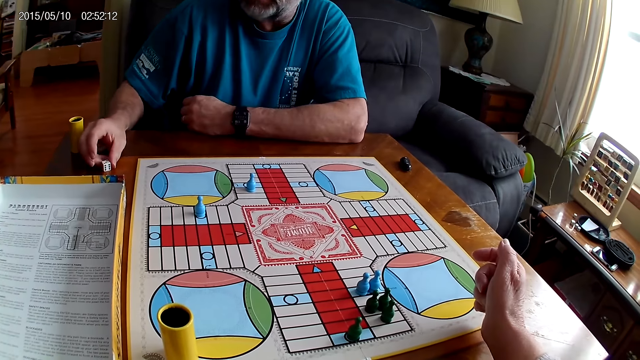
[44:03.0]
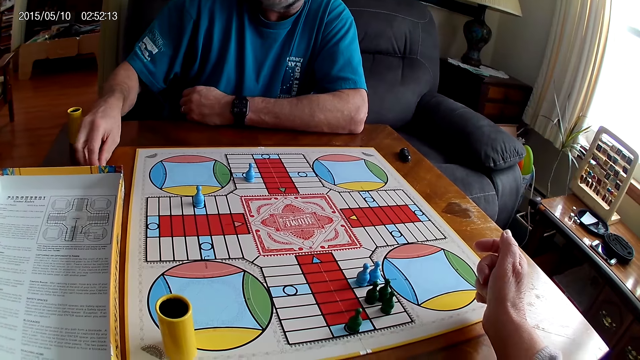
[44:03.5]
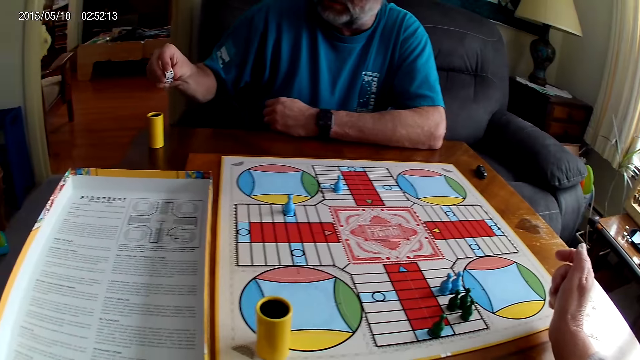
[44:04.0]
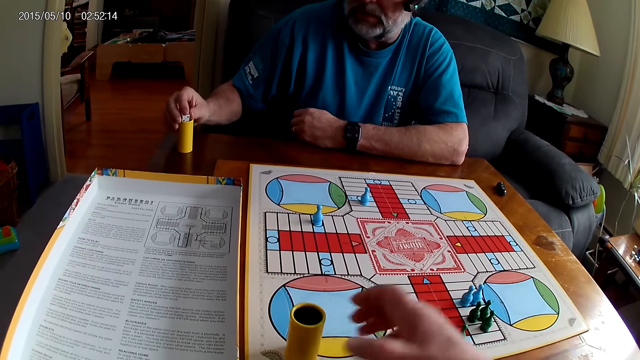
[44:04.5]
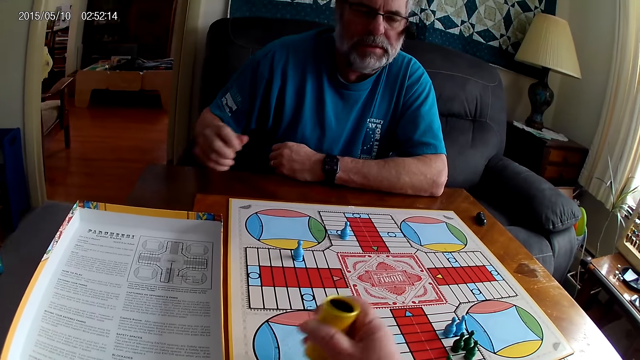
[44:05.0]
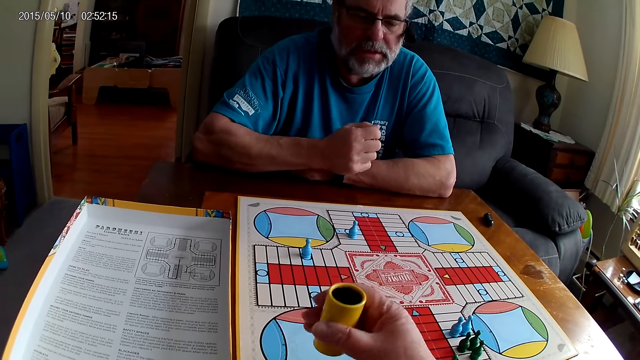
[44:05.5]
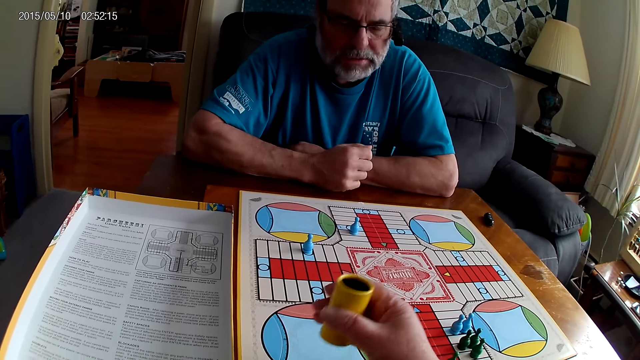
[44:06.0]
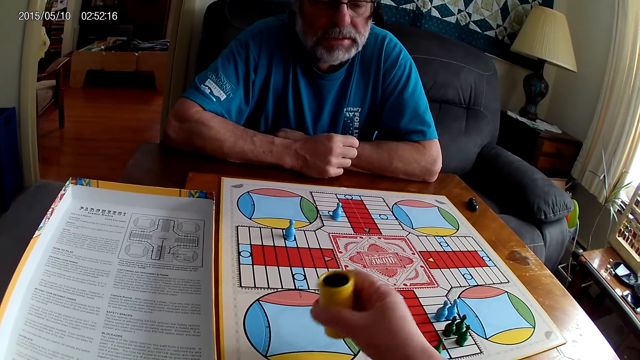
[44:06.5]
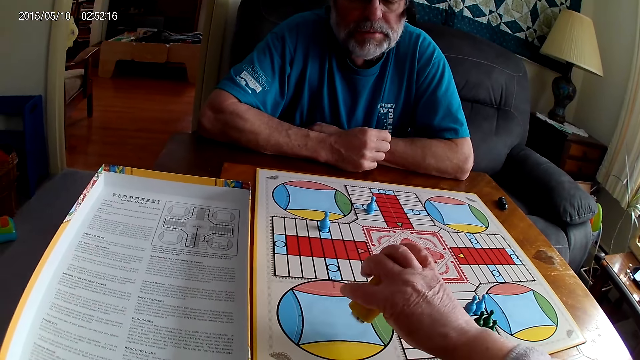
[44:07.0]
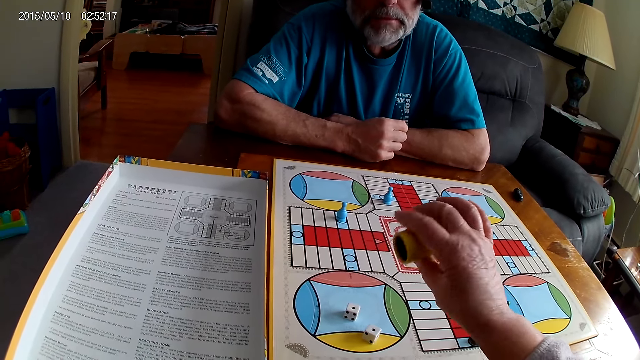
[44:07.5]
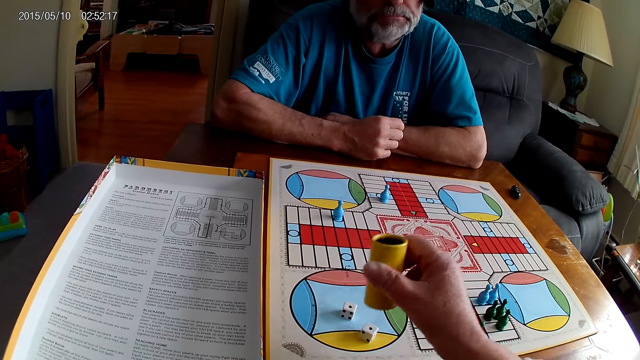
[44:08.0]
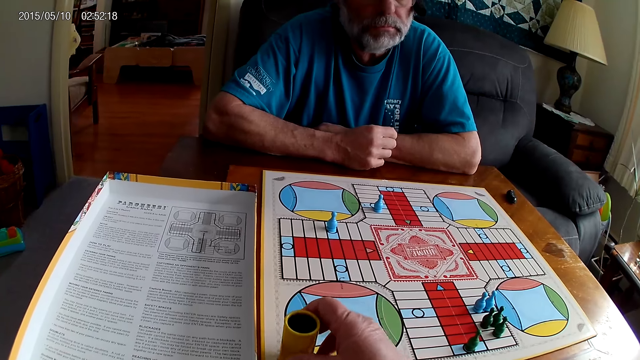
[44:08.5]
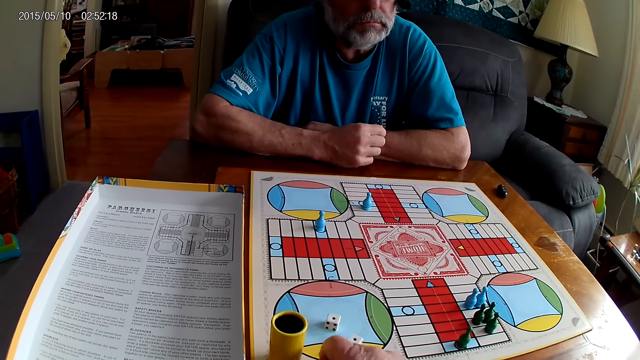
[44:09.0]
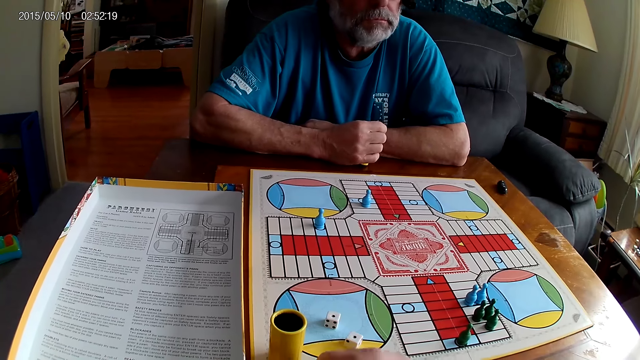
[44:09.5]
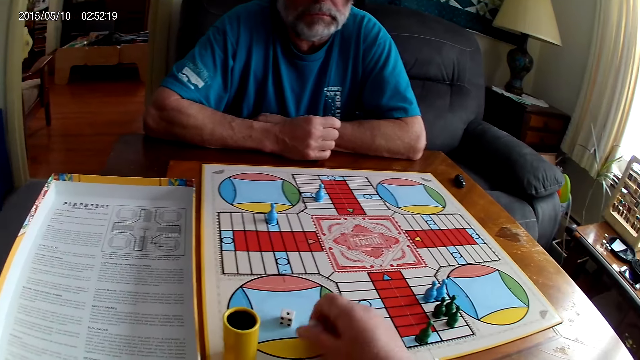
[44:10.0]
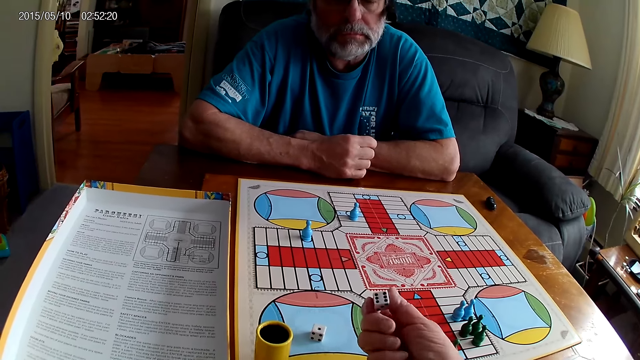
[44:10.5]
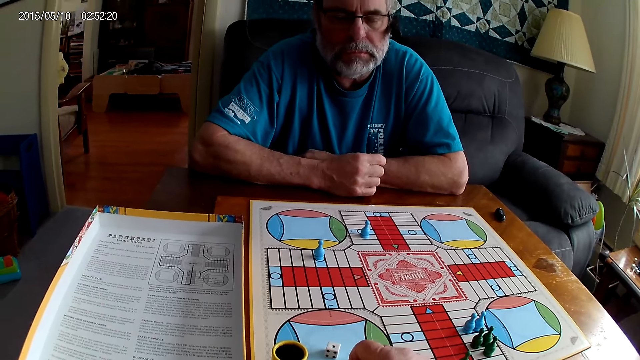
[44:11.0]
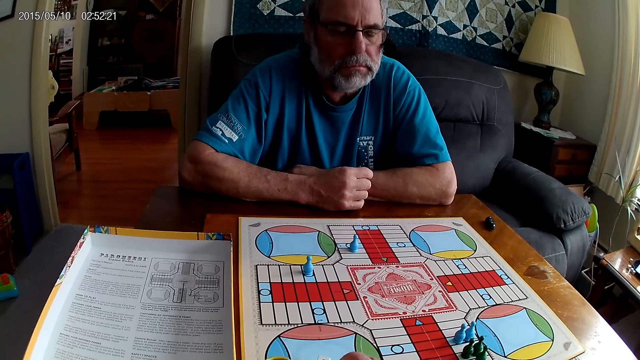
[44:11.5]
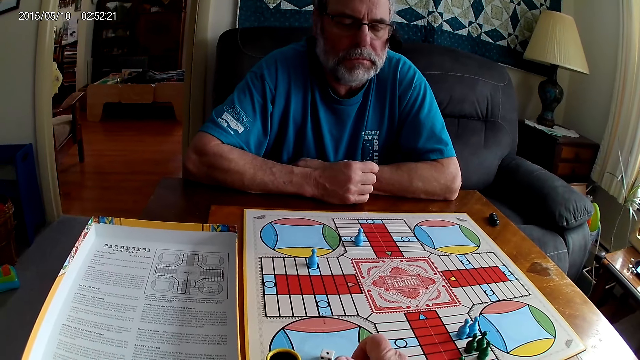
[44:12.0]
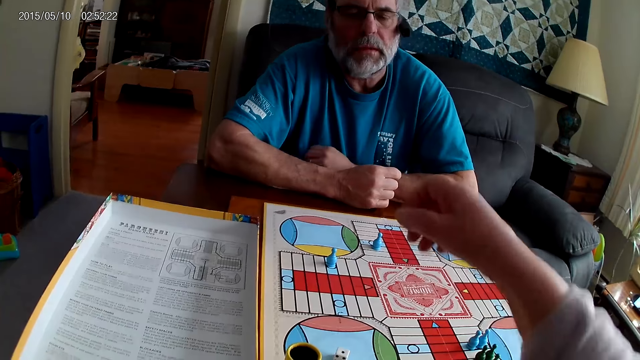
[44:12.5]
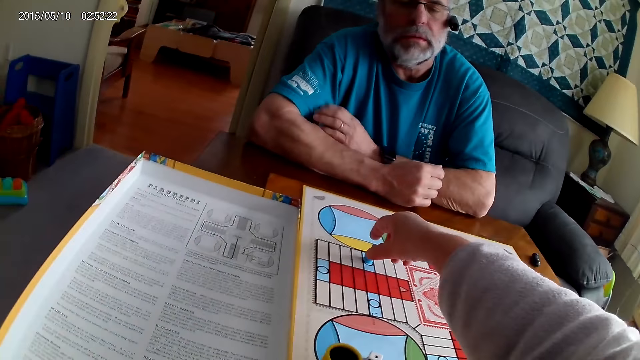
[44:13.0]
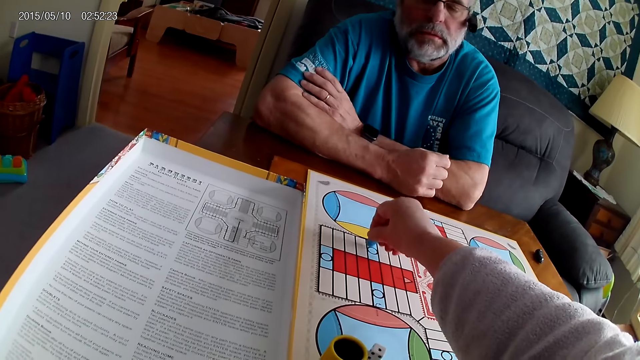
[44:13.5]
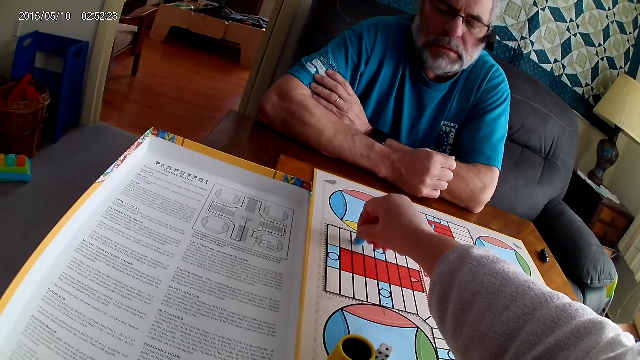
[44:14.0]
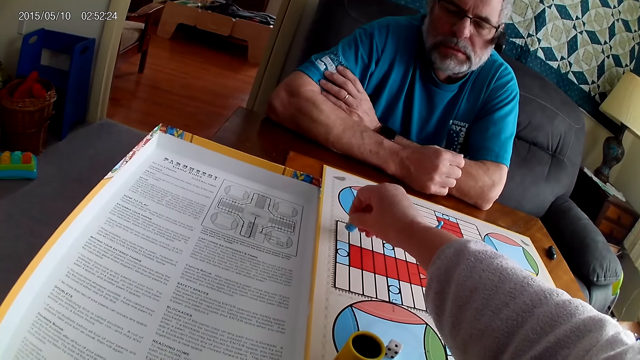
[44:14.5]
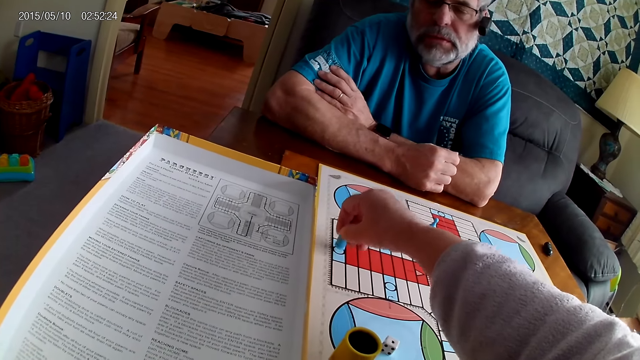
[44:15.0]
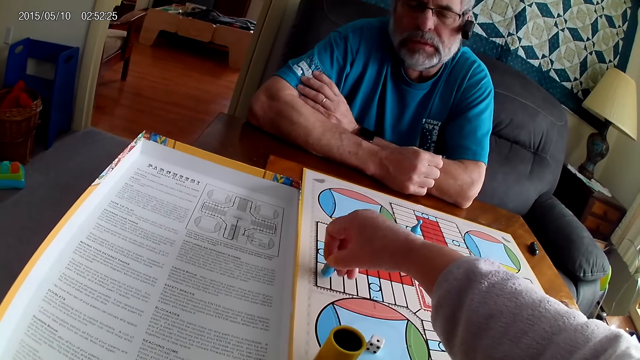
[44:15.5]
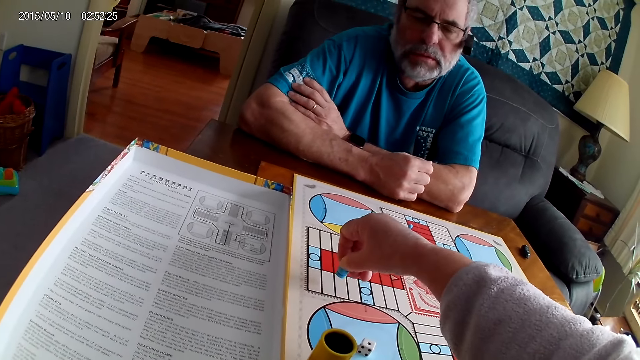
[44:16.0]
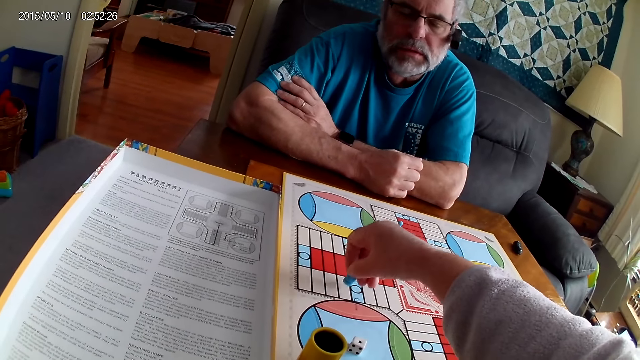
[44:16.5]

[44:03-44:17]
A man takes the dice from the table with the right hand. The man puts the dice in the container or dice shaker. The camera wearer shakes the dice in the container. They take the container from the table with the right hand. The man picks up the dice shaker, holds the dice shaker and stares at the board. The camera wearer drops the dice from the container on the Ludo board. They drop the container on the table. They stare at the board. They take a die from the table with the right hand. They drop the die on the table. They stretch the right hand. They pick up a Ludo pawn. They count steps on the Ludo board with chess. They move the Ludo pawn.

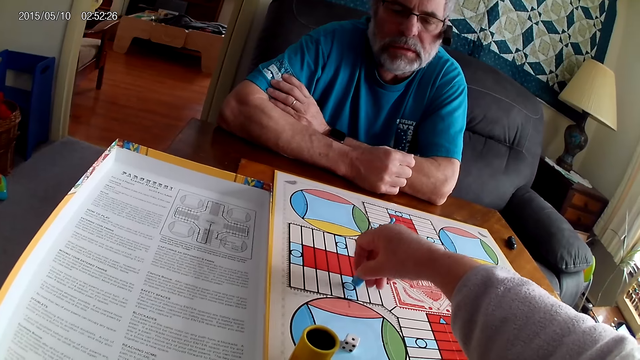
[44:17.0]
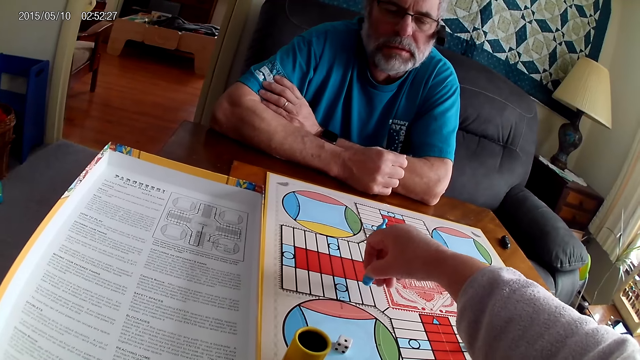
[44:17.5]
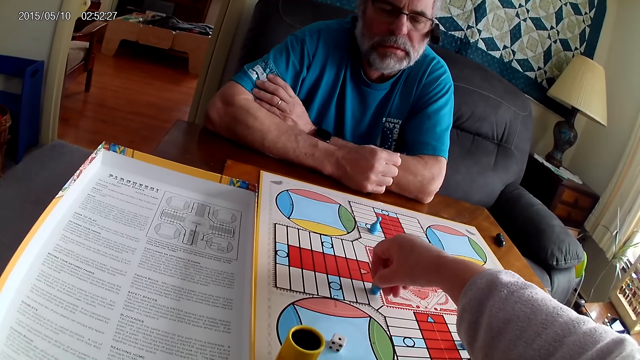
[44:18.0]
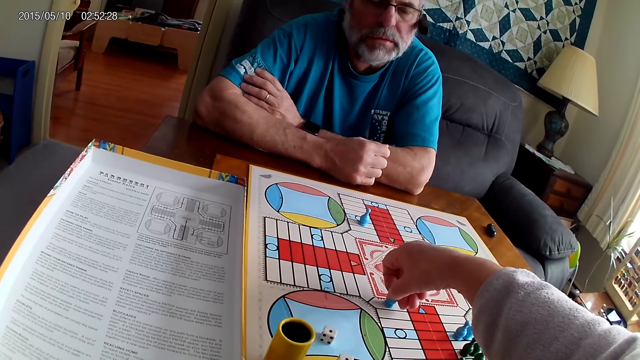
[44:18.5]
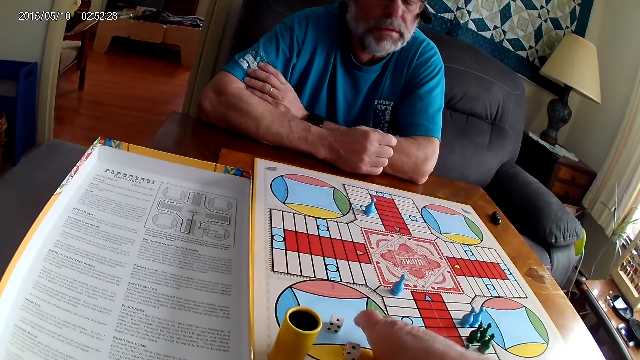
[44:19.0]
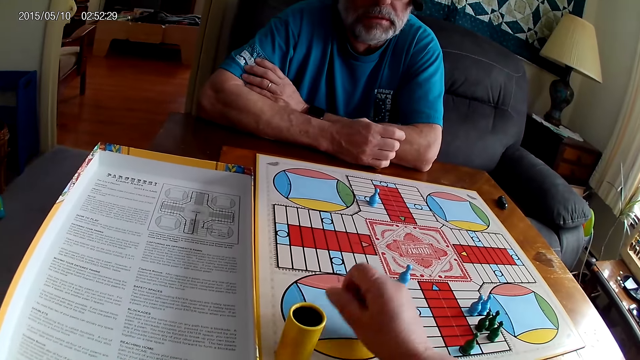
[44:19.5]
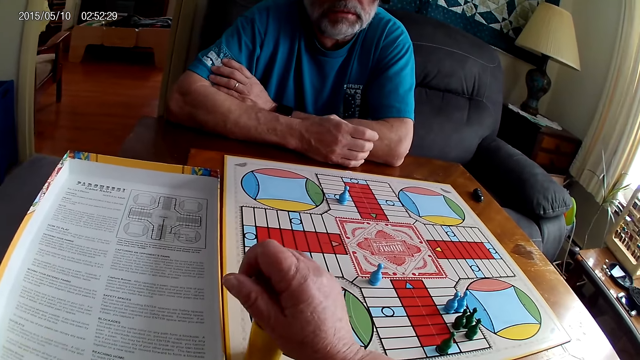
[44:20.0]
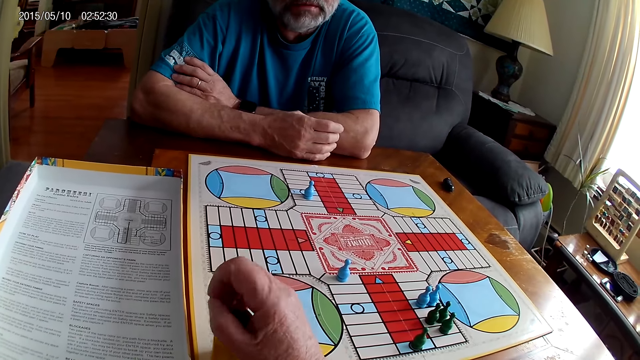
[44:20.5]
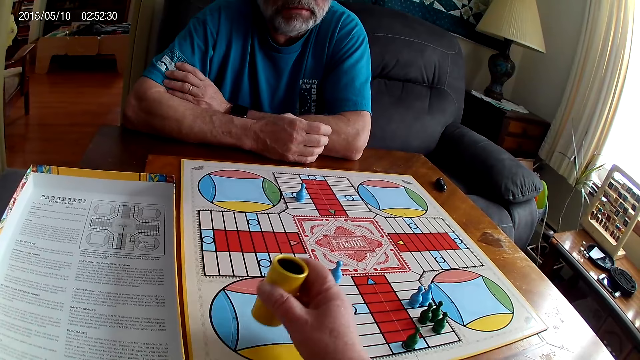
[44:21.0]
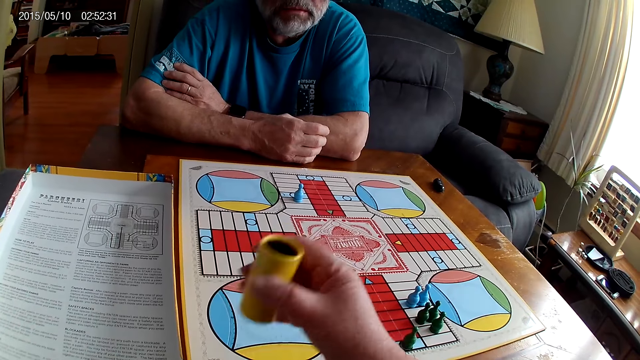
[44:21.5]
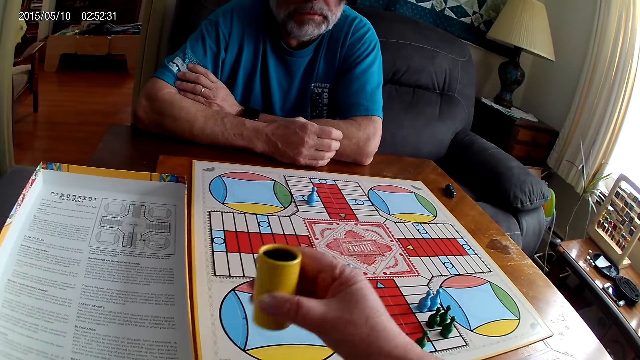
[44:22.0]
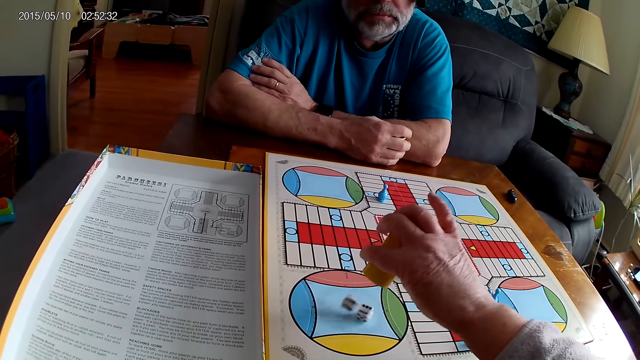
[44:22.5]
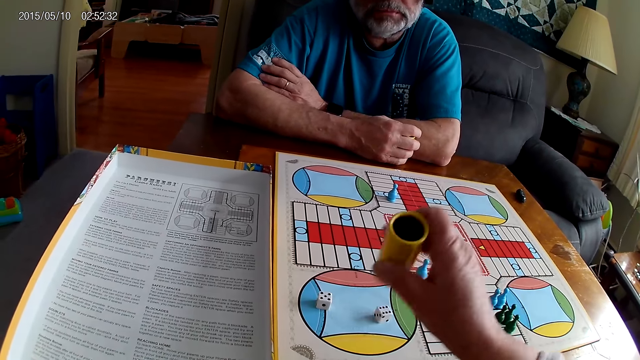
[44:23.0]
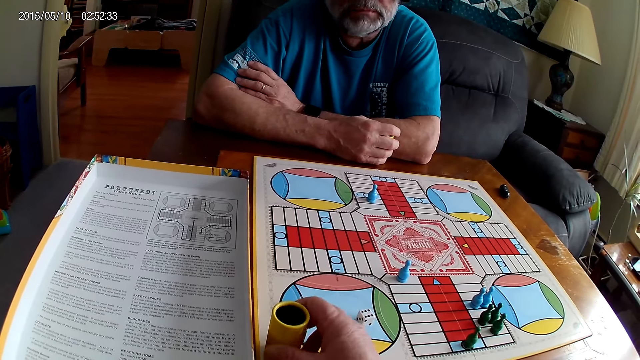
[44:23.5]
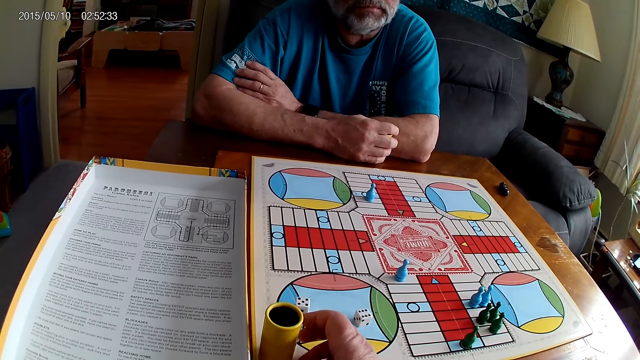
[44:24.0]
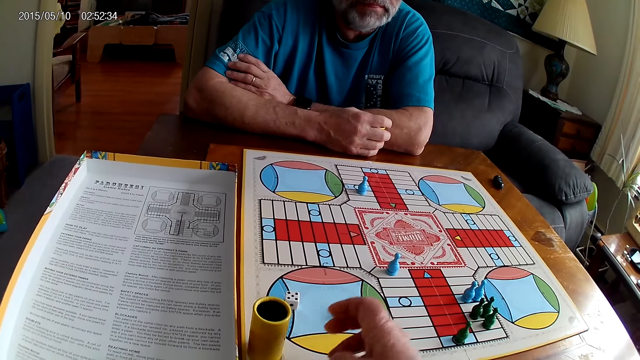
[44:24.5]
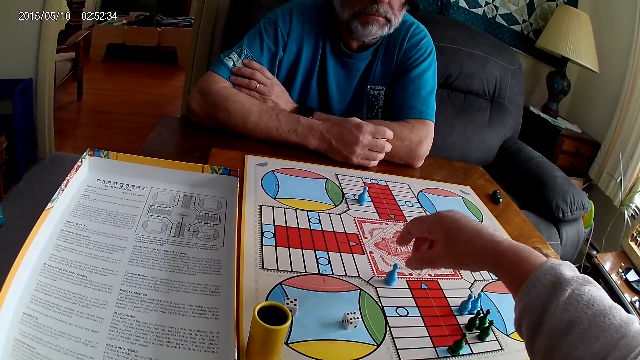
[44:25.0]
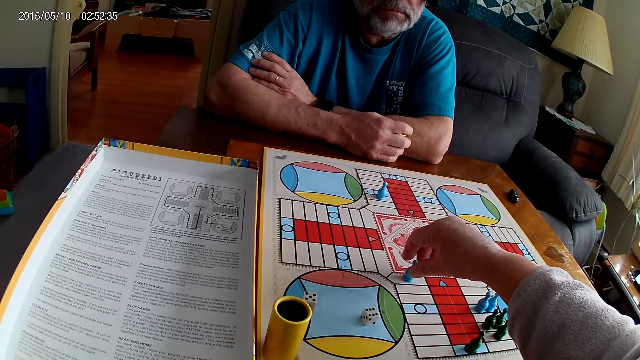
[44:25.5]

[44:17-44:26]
The camera wearer places a Ludo pawn on the board. They take the dice from the table with the right hand. They put the dice in the container. They take the container from the table with the right hand. They shake the dice in the container. They drop the dice from the container on the Ludo board. They drop the container on the table.
